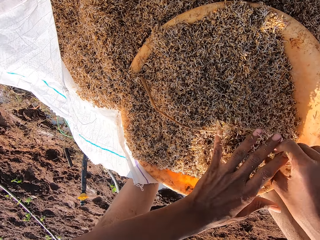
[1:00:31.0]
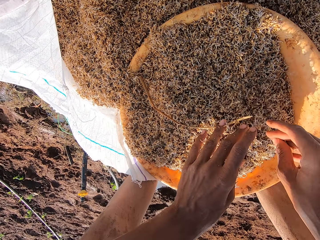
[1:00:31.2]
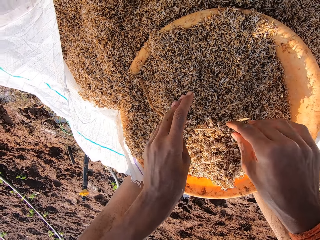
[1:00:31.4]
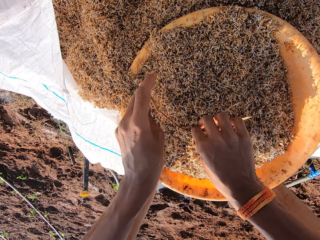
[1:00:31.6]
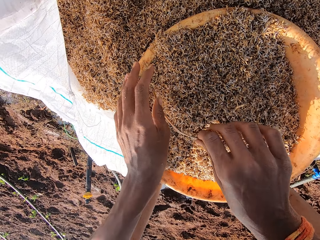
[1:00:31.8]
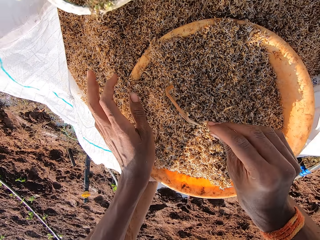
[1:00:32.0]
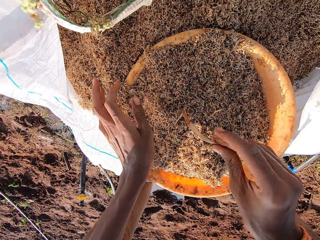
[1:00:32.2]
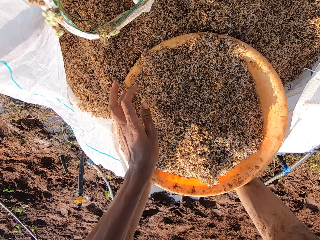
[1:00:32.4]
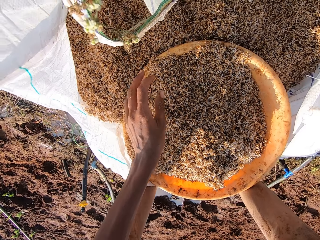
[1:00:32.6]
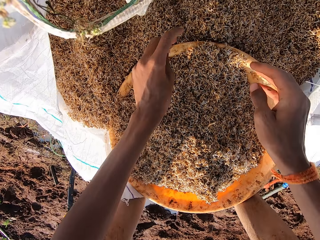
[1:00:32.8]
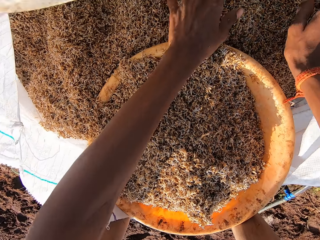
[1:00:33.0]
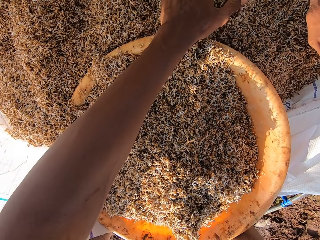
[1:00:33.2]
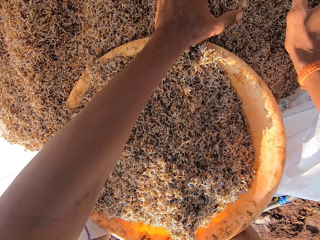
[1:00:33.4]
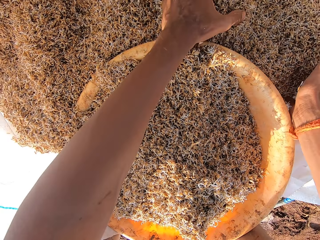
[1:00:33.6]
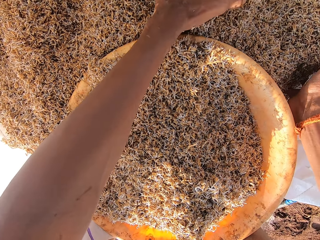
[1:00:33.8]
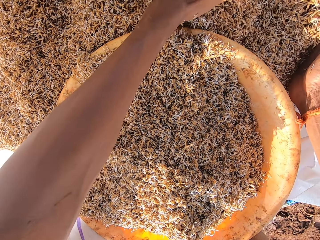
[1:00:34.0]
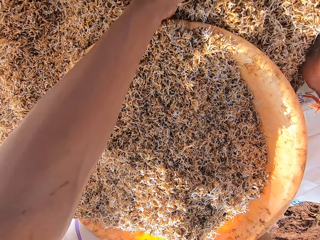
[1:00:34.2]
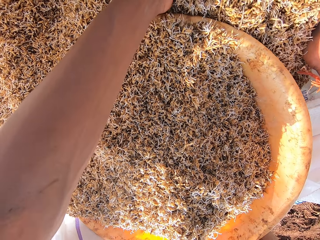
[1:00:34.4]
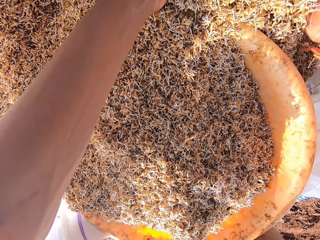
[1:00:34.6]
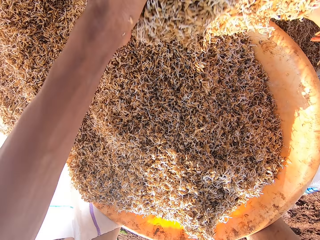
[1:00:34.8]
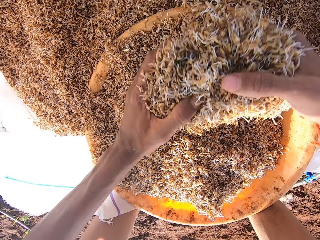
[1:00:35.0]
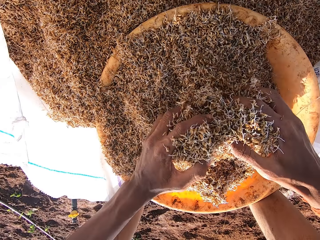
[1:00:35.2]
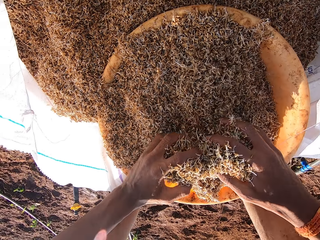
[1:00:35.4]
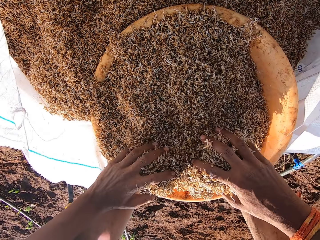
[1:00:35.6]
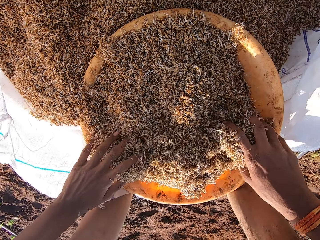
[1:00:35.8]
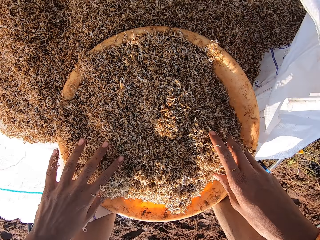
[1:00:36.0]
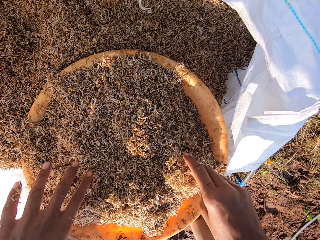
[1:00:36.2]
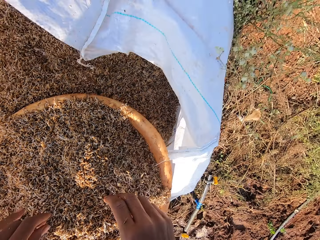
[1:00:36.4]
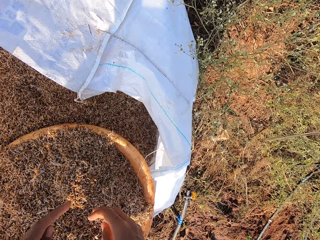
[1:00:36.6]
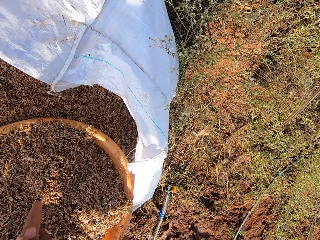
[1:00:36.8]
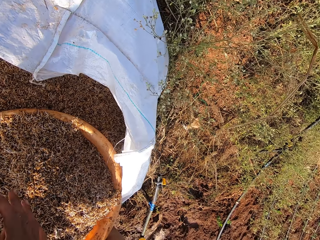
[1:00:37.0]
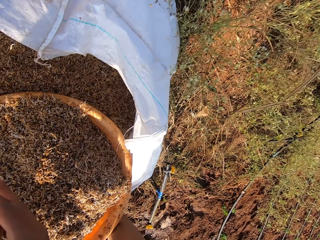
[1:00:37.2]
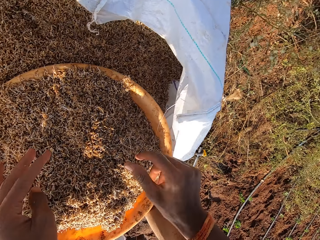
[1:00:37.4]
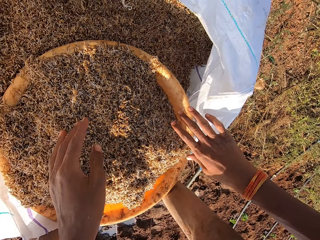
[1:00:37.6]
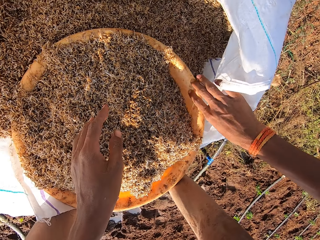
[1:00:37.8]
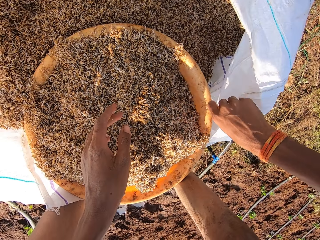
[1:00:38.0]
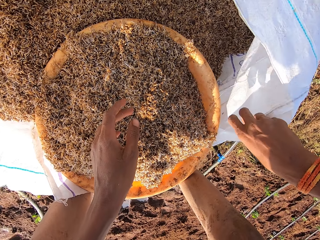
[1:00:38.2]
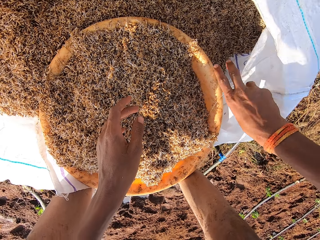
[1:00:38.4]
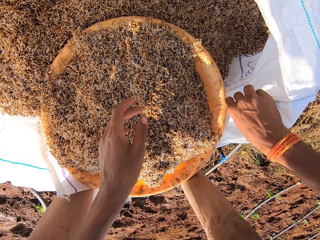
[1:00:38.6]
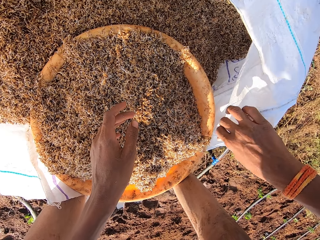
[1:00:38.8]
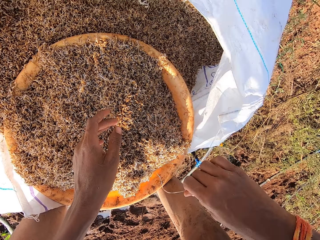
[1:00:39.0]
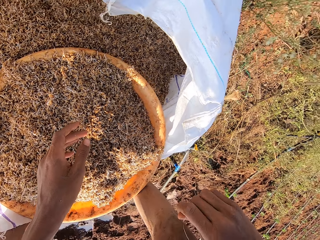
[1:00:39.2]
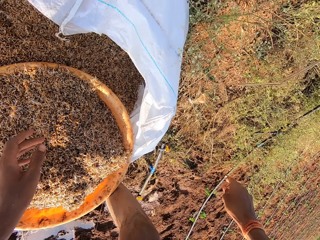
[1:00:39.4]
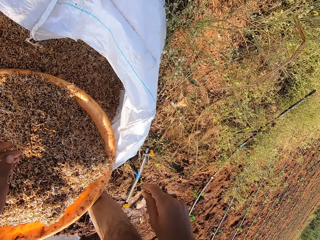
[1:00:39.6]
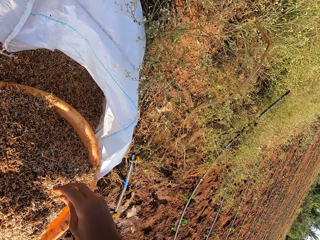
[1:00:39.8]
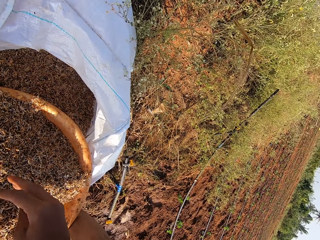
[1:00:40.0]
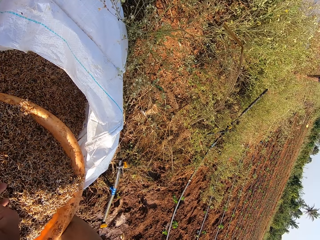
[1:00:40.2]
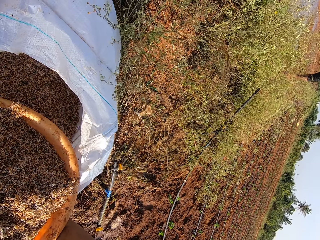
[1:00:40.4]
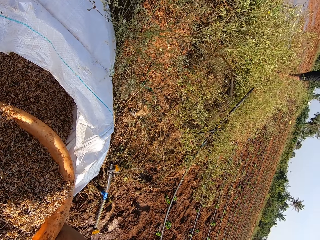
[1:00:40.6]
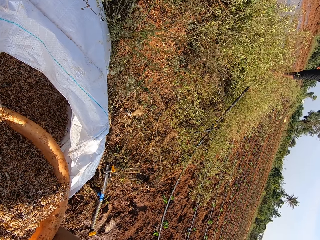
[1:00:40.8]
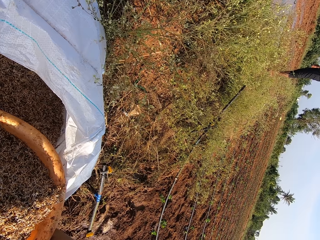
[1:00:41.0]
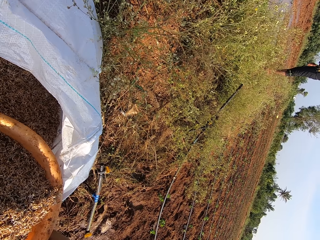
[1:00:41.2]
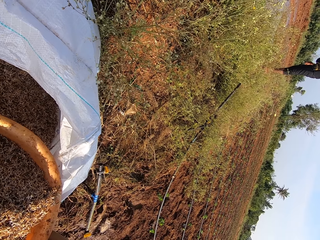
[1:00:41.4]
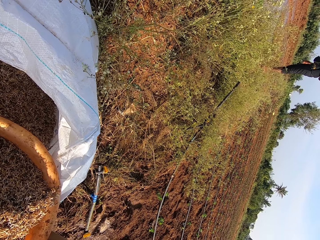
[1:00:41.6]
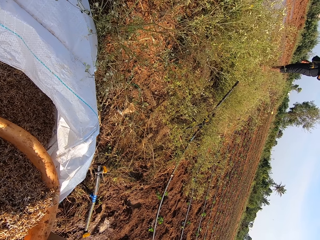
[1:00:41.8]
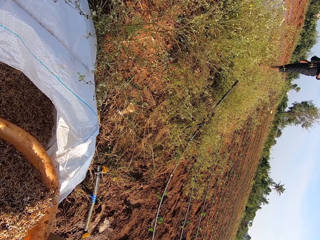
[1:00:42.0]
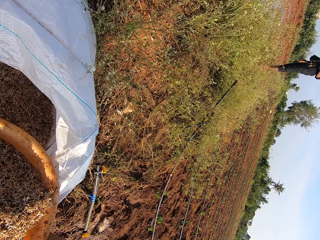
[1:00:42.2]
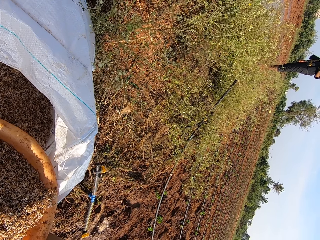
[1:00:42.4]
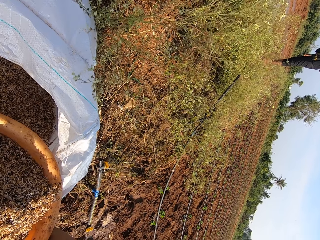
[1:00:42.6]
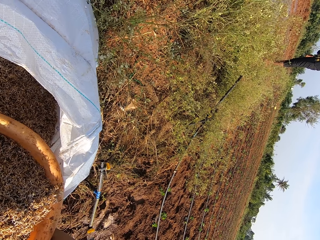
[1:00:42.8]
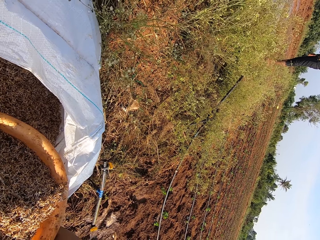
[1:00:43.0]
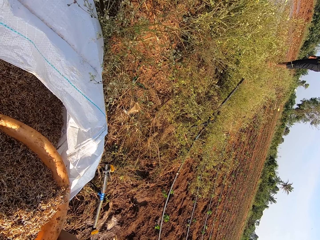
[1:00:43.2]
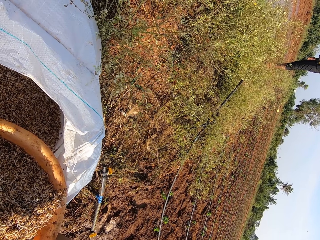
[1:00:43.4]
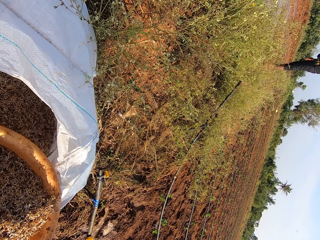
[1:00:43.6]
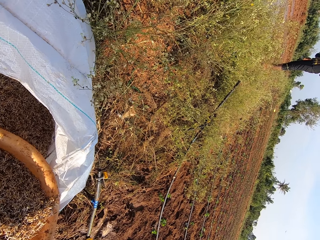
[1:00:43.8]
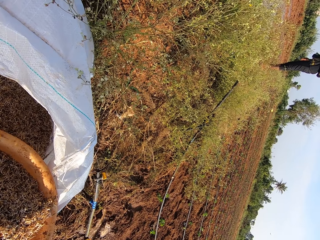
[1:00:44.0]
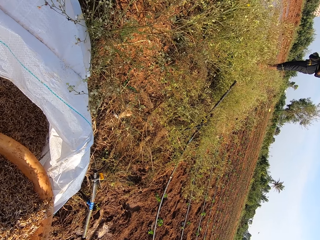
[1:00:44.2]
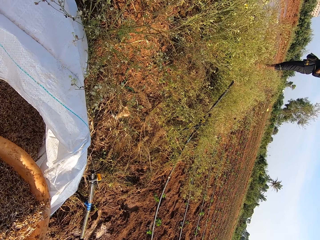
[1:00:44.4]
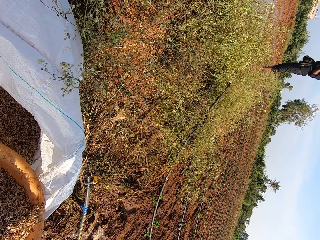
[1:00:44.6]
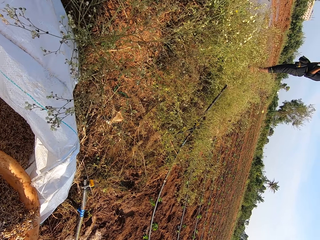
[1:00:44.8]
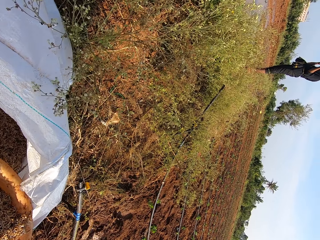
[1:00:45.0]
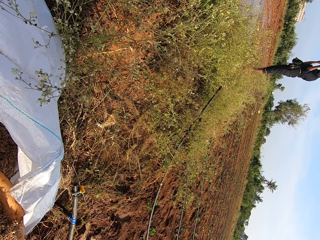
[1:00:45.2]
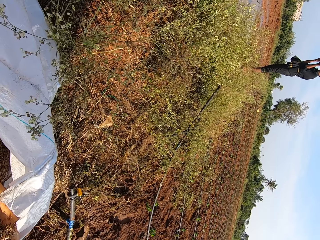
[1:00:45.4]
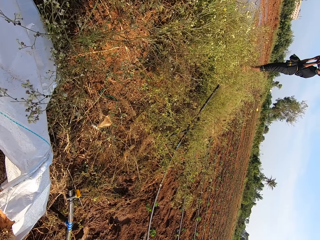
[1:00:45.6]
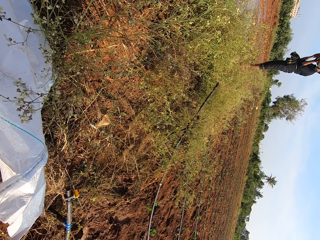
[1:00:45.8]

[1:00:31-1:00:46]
The camera wearer picks away a strand of raffia from the grass seeds in the bowl with his right hand. He scoops grass seeds into the yellow bowl with his hands. He rubs his hands together. He picks away a strand of raffia from the bag of grass seeds with his right hand. He looks around.

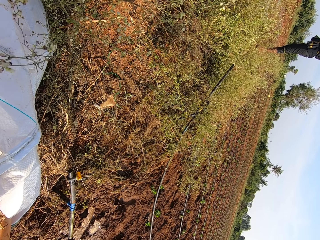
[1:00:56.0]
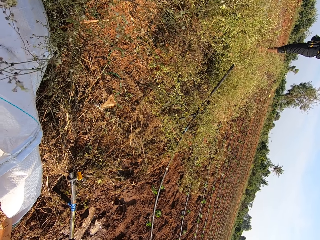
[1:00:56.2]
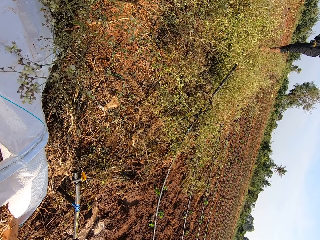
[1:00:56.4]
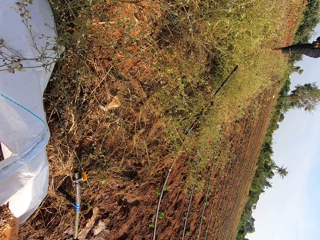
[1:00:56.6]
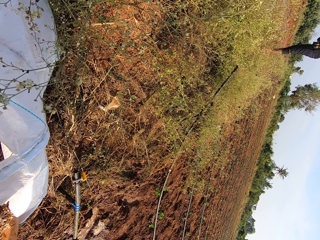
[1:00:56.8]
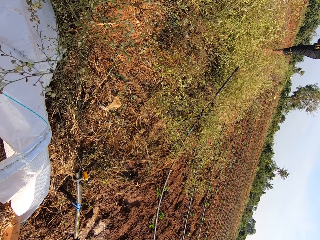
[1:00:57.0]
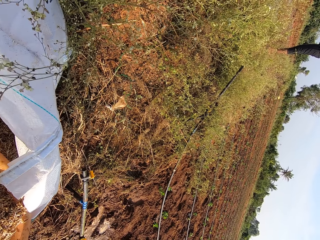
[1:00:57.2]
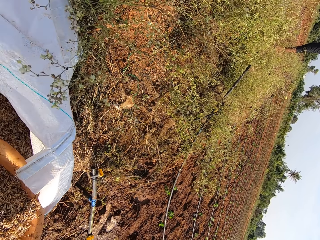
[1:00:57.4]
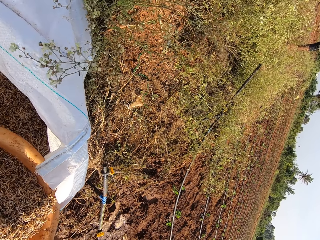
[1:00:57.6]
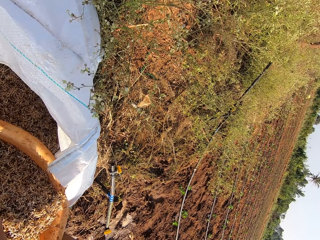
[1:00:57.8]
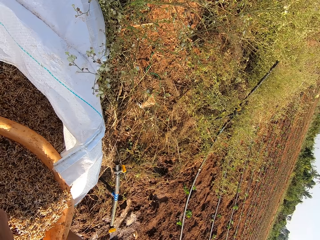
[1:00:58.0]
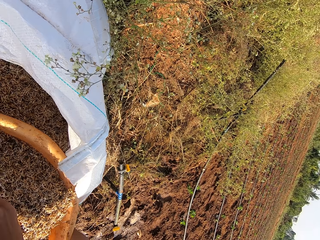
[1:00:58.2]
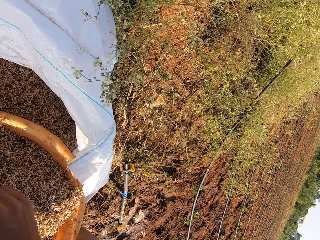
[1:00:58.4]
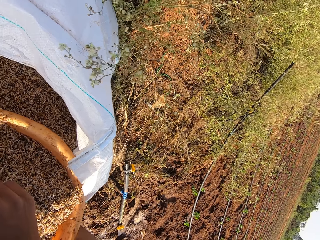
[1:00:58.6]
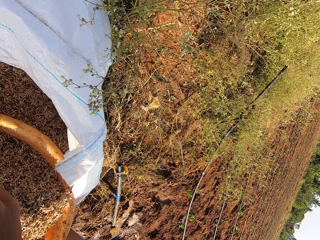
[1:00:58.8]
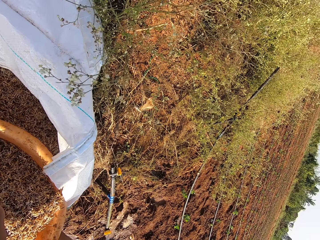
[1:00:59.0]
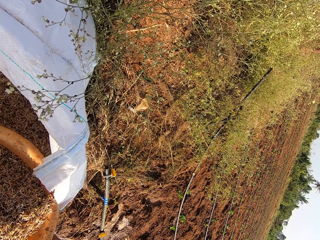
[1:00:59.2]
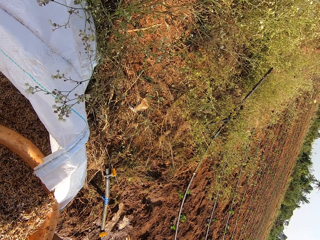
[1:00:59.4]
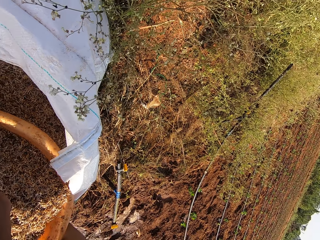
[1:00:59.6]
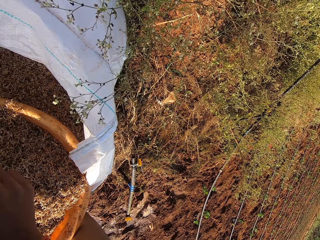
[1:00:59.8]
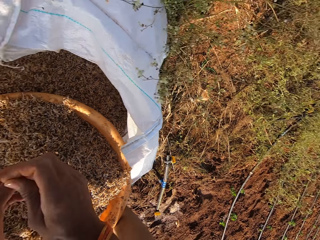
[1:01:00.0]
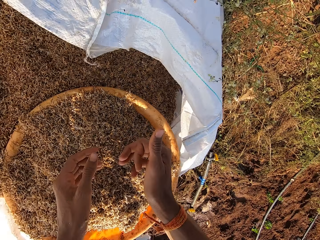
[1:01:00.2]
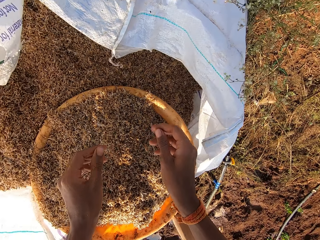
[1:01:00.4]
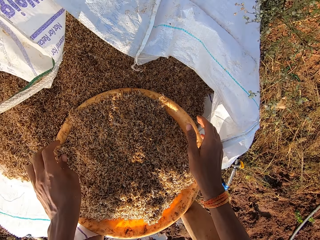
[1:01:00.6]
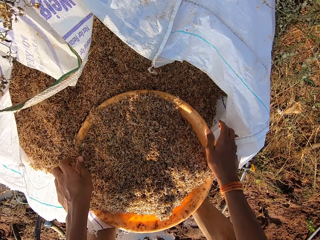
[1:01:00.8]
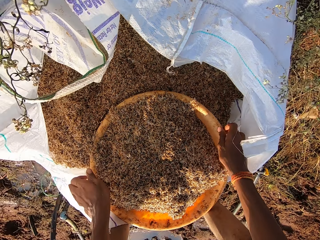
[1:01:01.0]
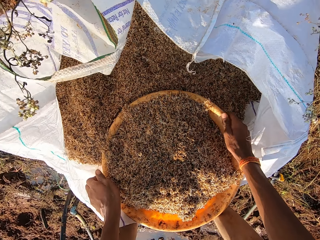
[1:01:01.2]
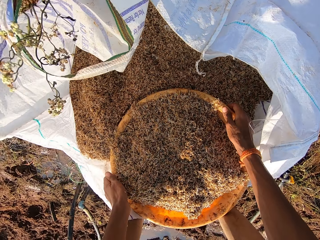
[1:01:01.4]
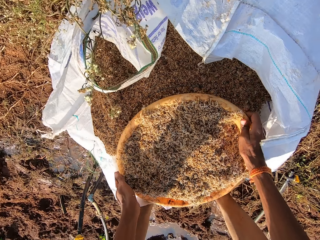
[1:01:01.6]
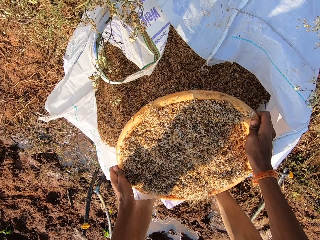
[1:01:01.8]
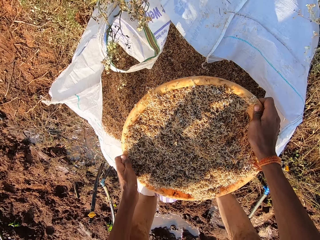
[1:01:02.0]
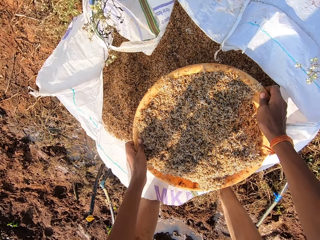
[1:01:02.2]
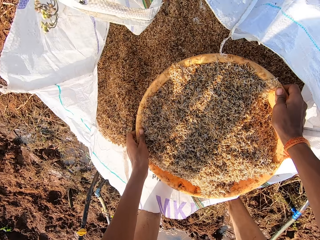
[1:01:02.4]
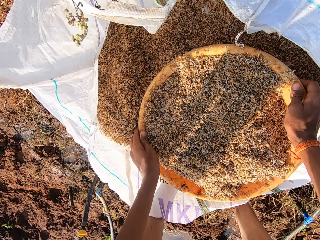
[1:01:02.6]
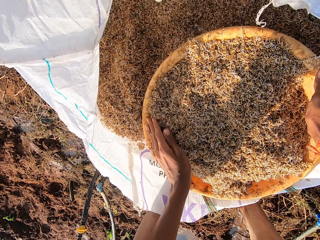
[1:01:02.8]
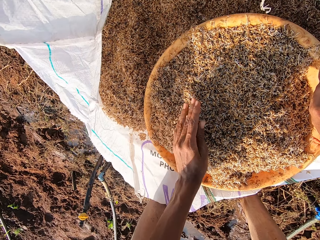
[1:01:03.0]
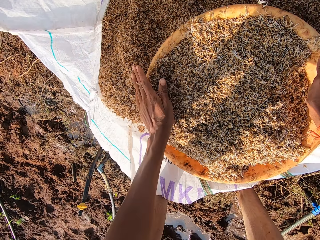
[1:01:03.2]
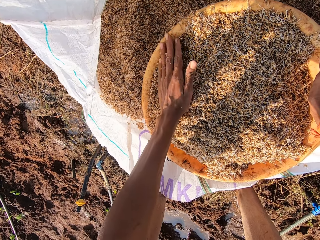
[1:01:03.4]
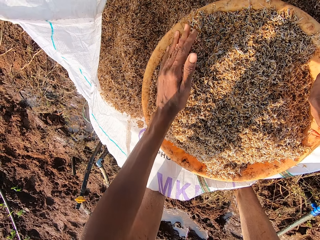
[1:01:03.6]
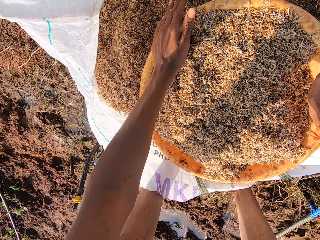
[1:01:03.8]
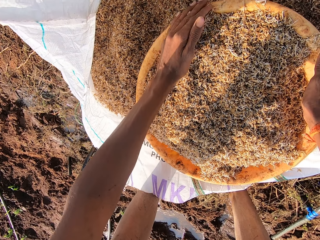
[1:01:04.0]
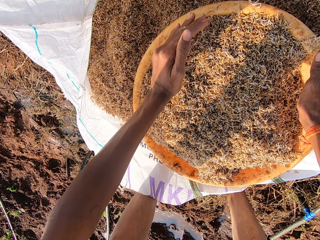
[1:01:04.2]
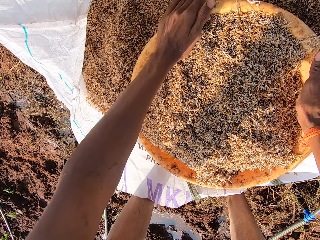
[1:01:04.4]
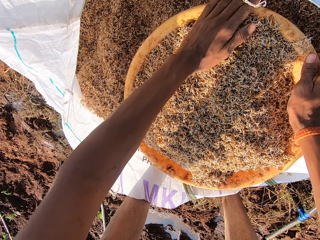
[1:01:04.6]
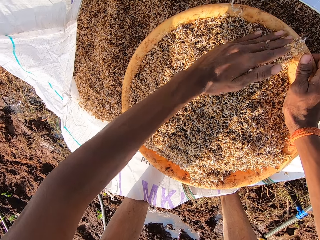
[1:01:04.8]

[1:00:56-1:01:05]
The camera wearer shakes the yellow bowl of grass seeds in the bag of grass seeds with his hands. He lifts the brown basin. He spreads the grass seeds in the yellow bowl with his left hand. He puts something in the brown basin.
